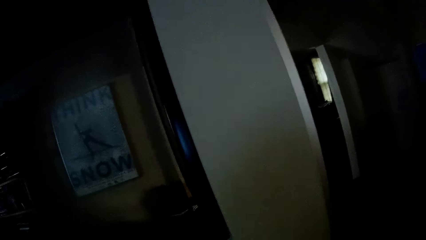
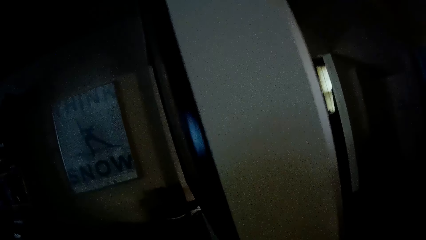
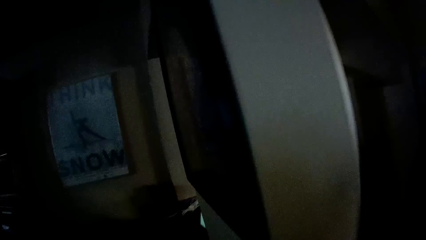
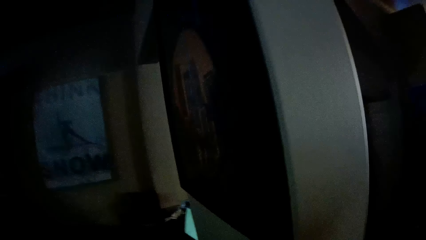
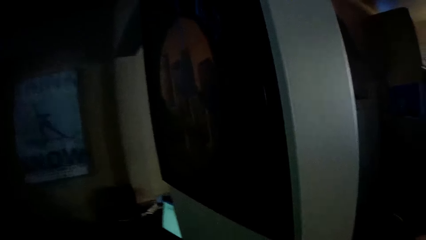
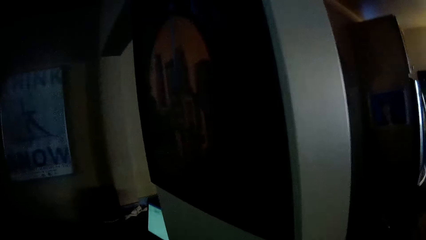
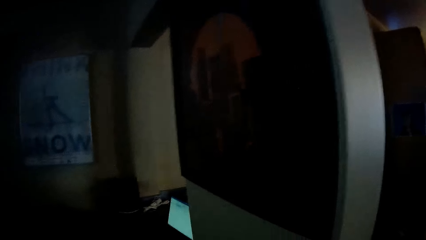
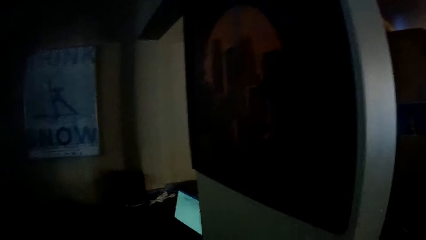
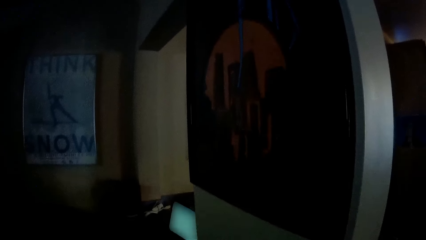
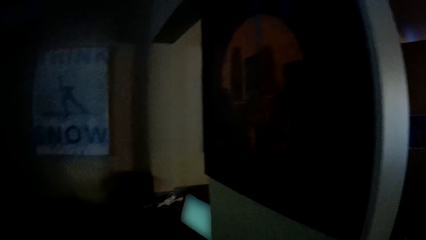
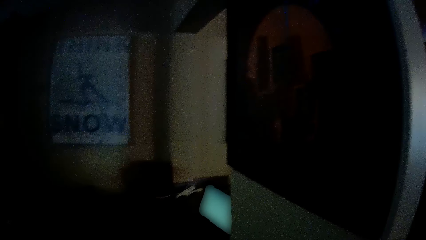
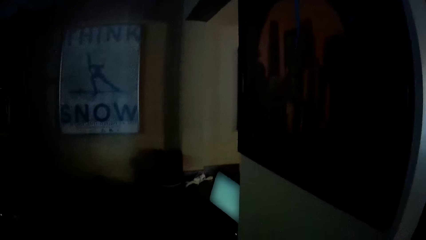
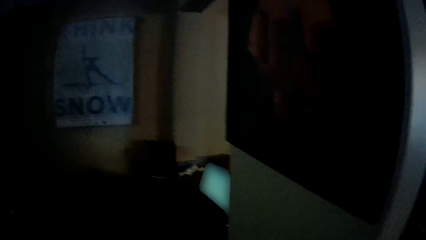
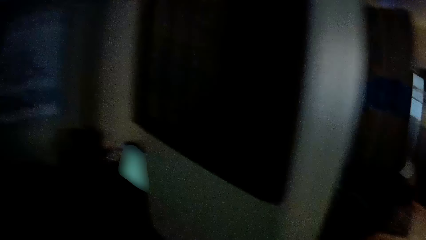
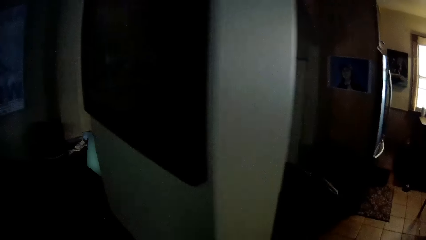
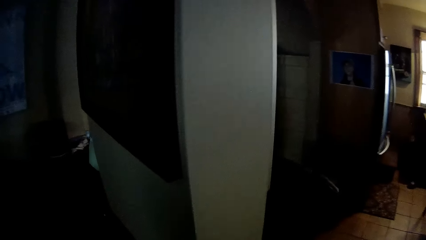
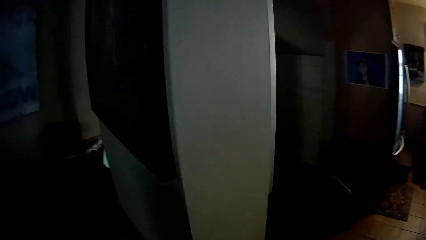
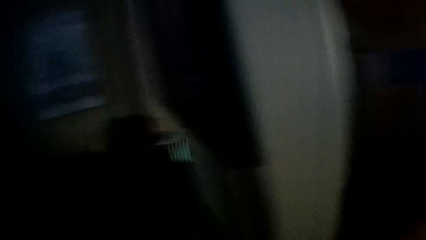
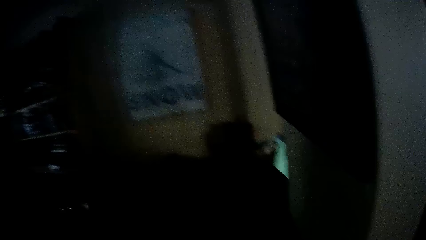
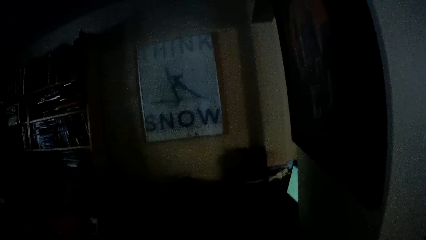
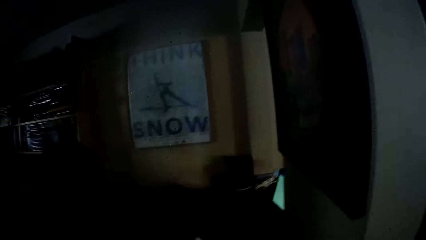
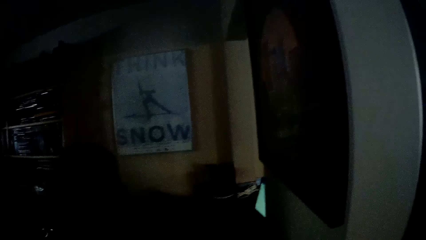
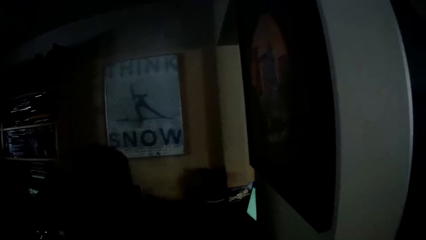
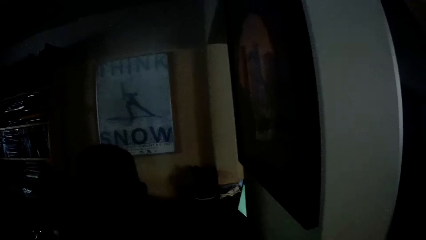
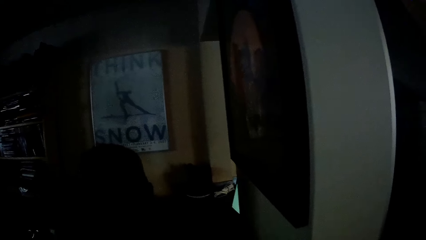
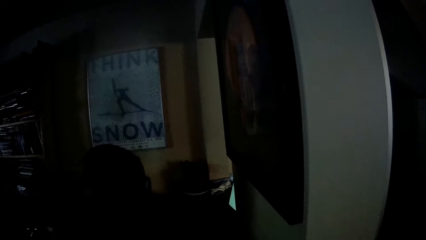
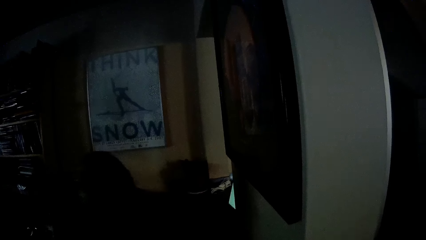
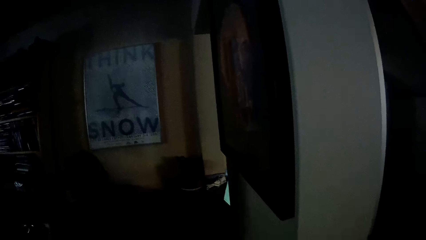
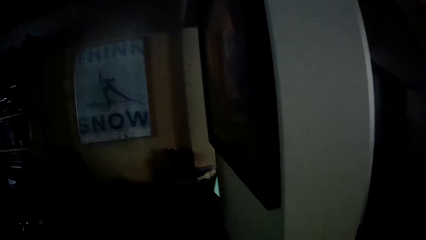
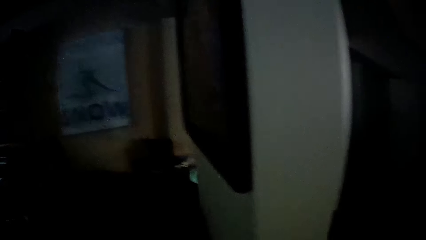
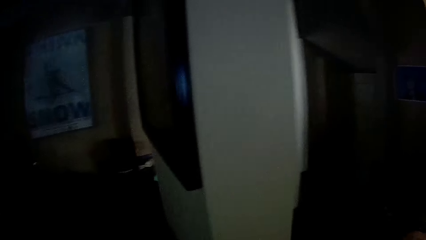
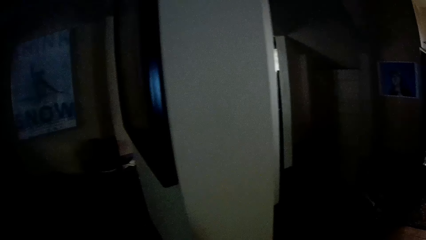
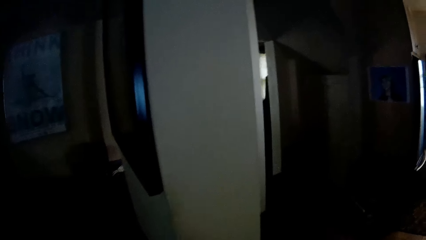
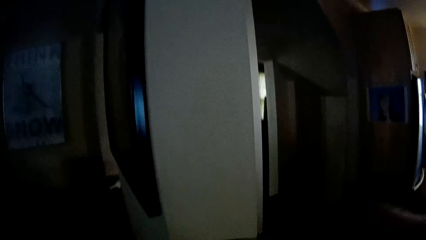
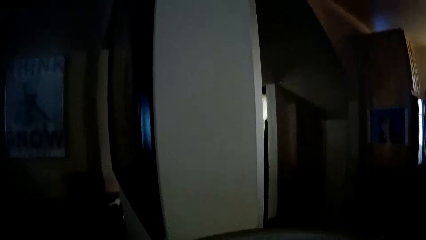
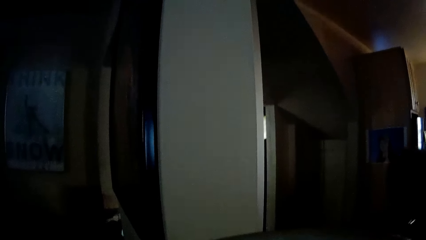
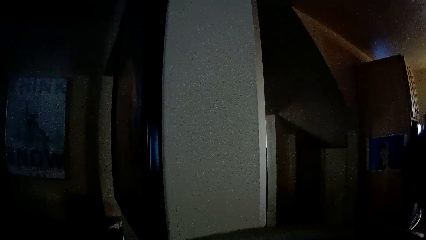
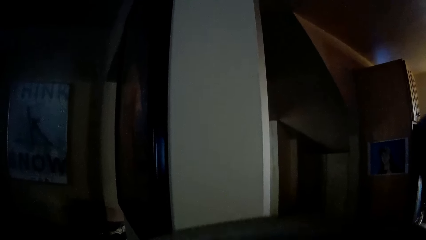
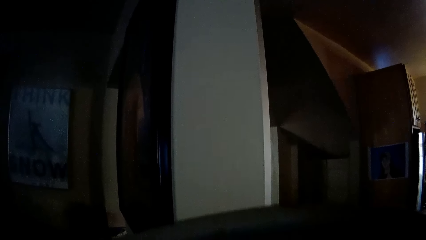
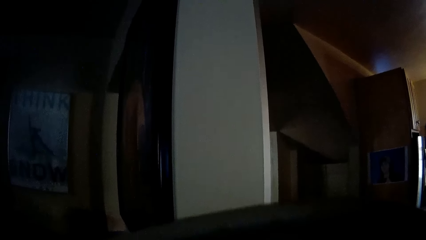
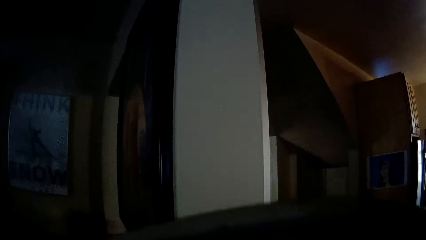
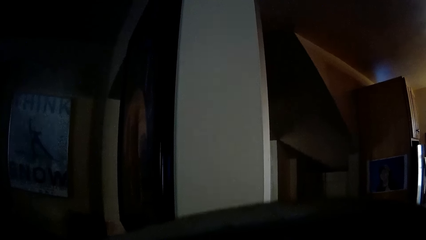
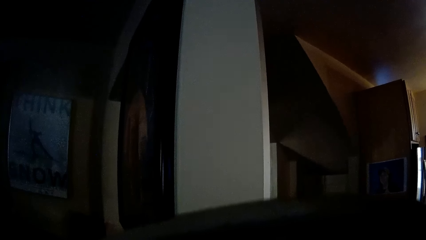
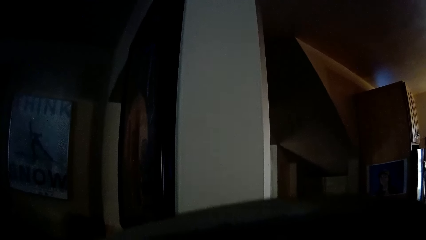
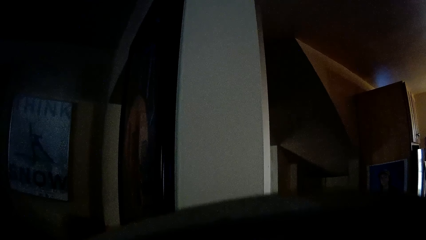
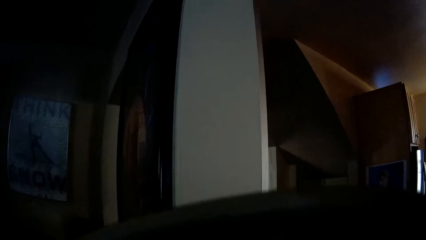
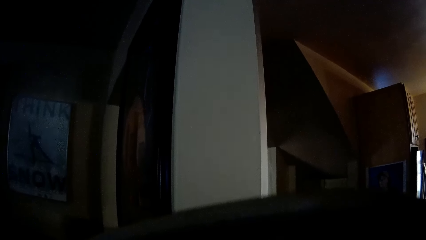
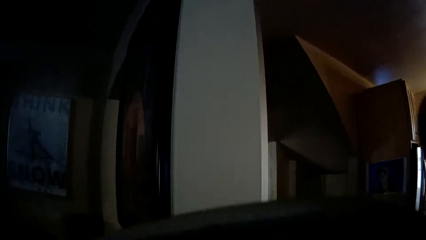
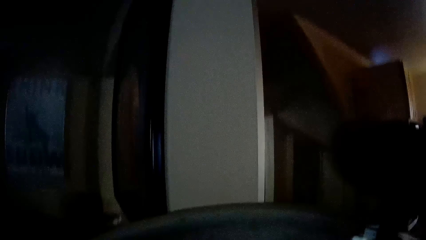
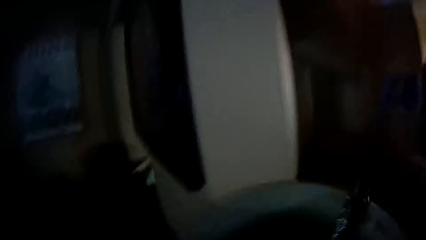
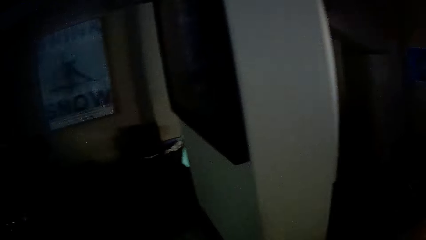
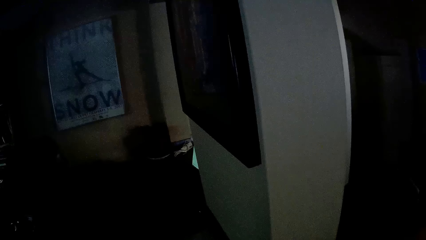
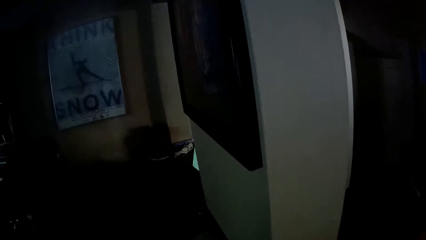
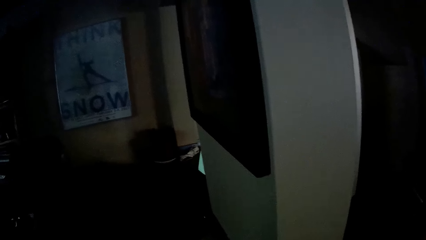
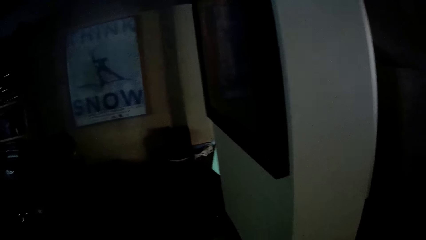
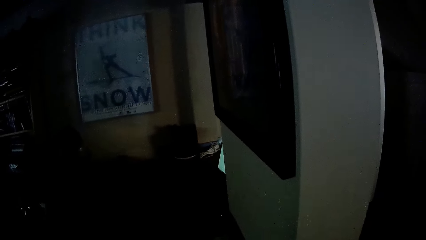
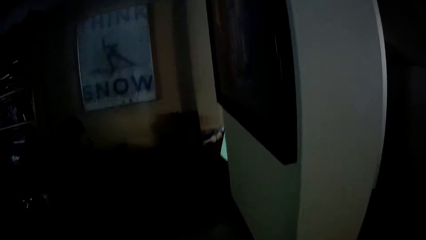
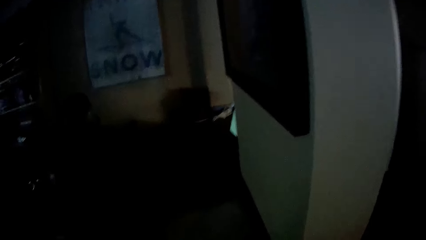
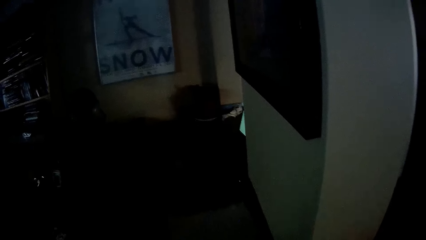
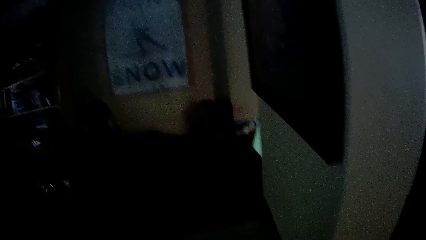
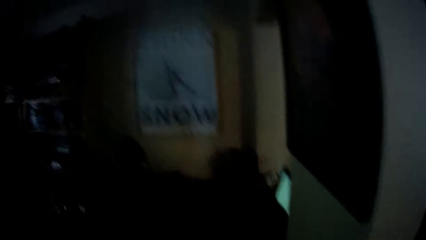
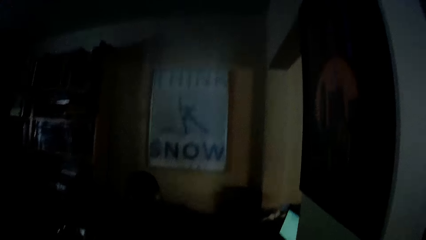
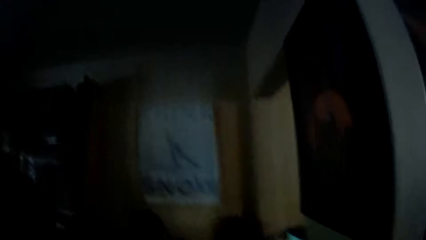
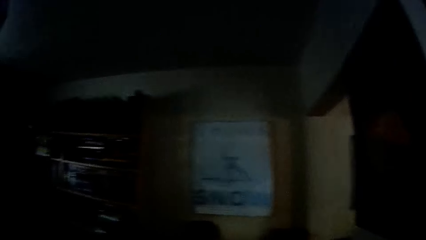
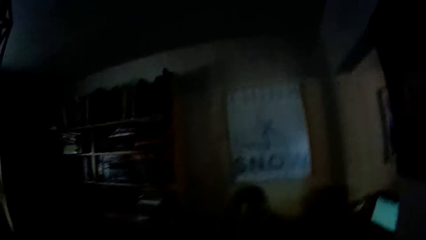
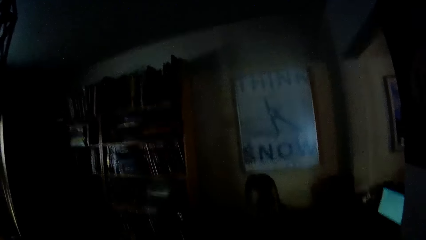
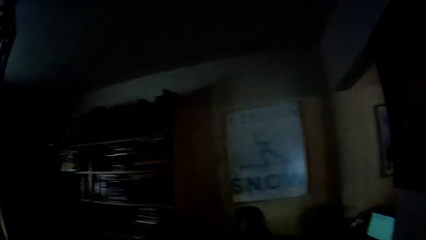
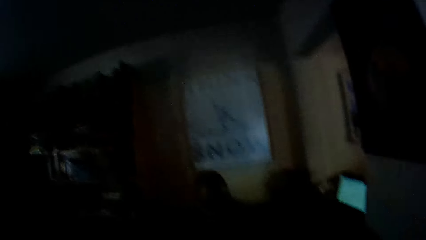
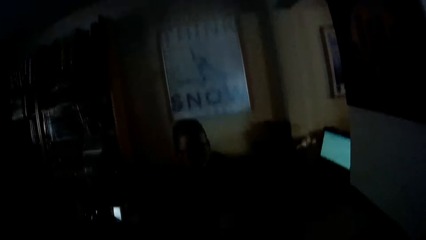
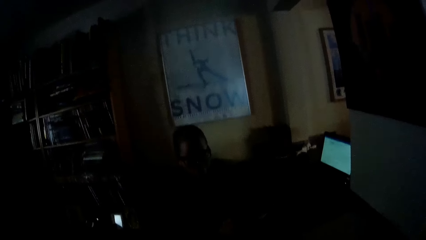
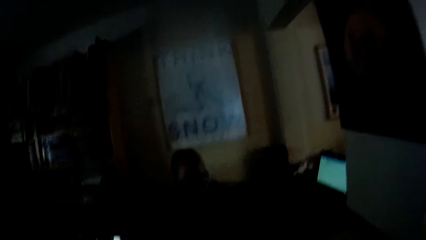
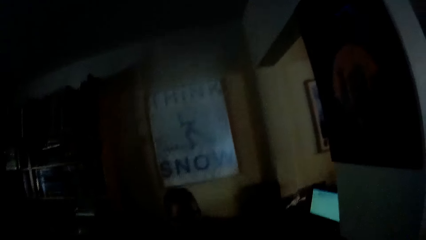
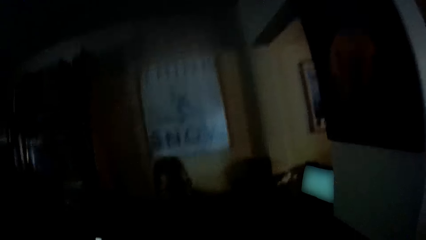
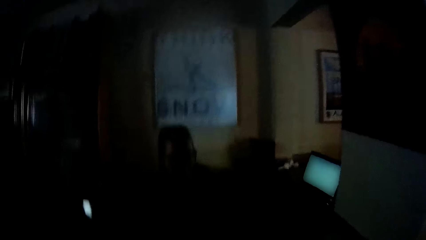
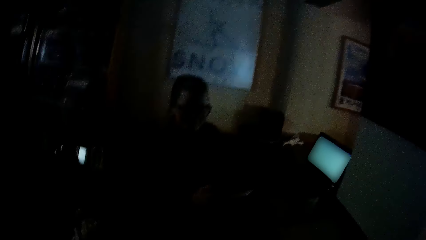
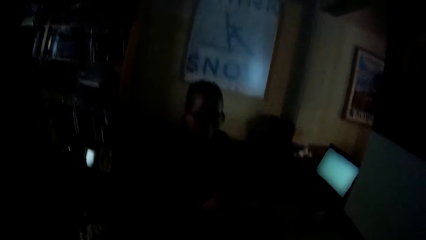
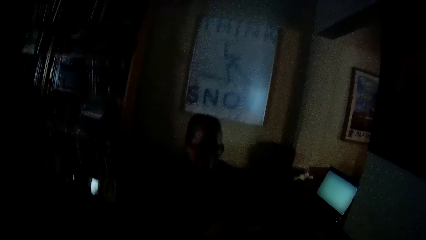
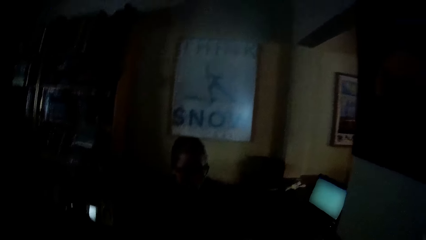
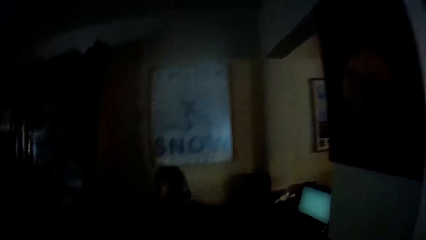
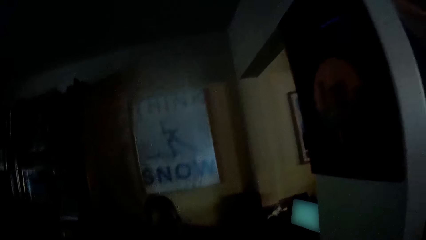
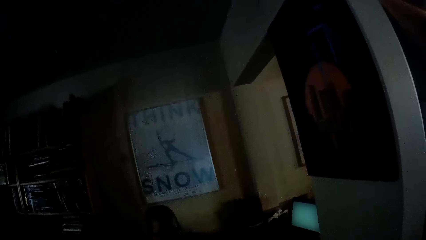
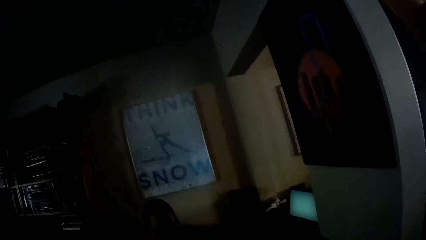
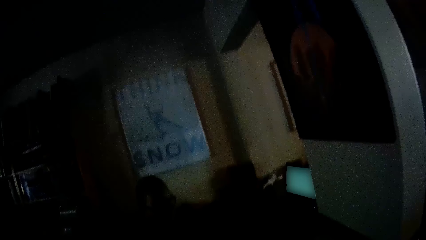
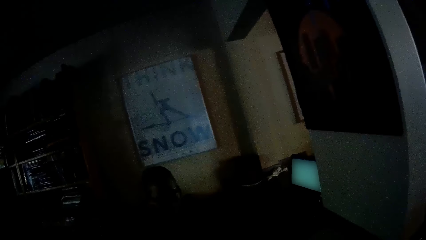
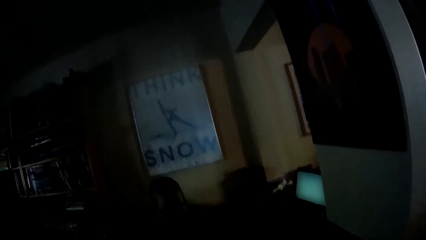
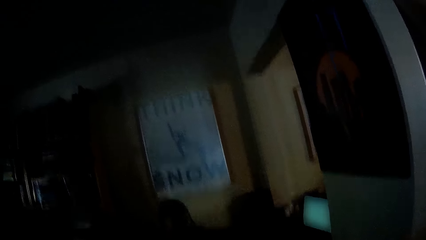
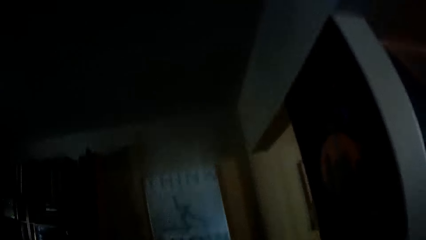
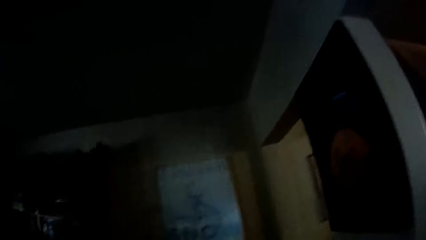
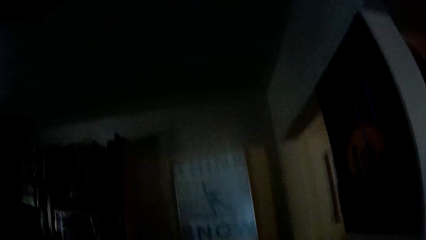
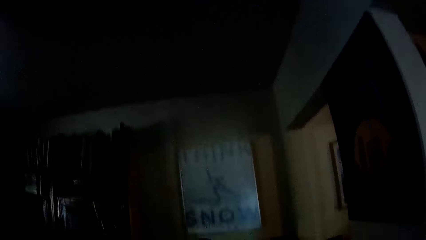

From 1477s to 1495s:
The camera wearer looks around. They look at a person. They look around the house. They drink from a cup. They stare at the person. They look around.
